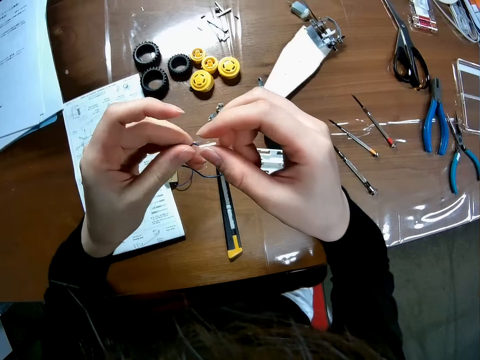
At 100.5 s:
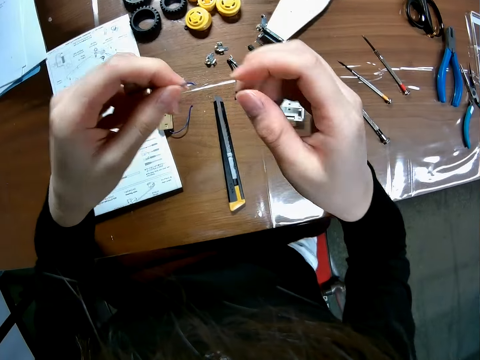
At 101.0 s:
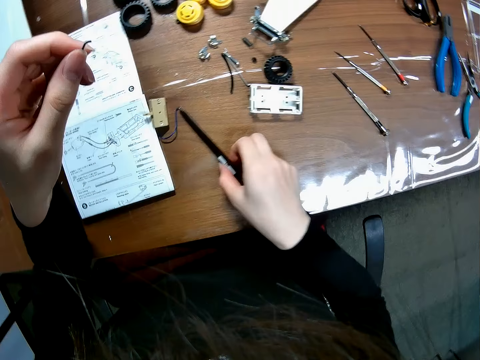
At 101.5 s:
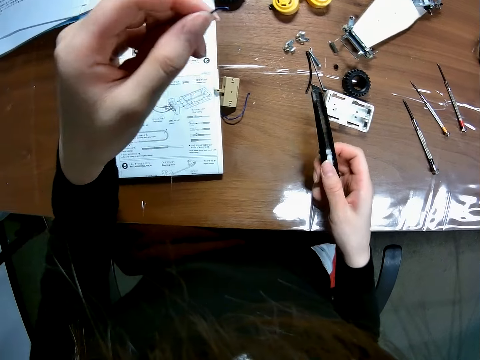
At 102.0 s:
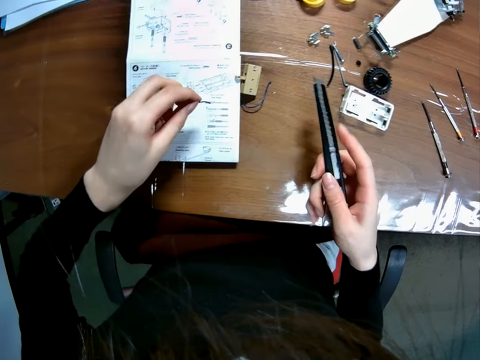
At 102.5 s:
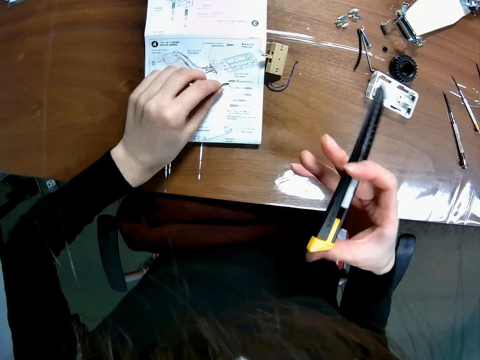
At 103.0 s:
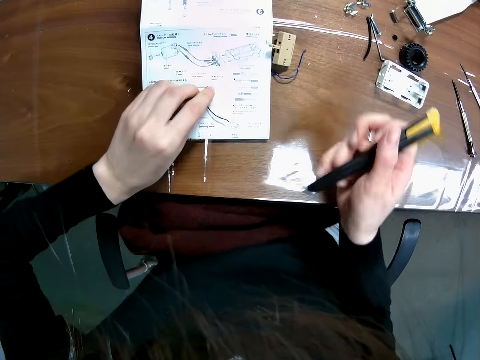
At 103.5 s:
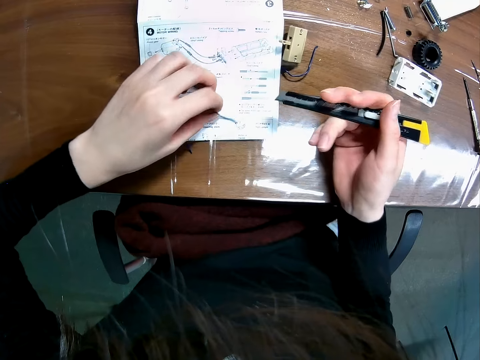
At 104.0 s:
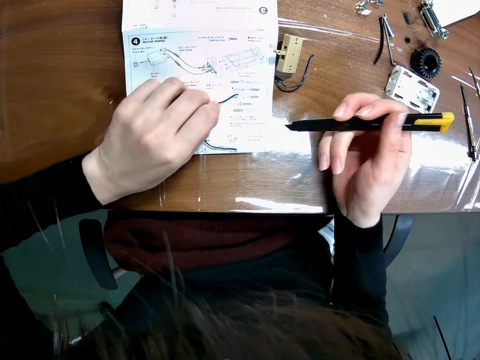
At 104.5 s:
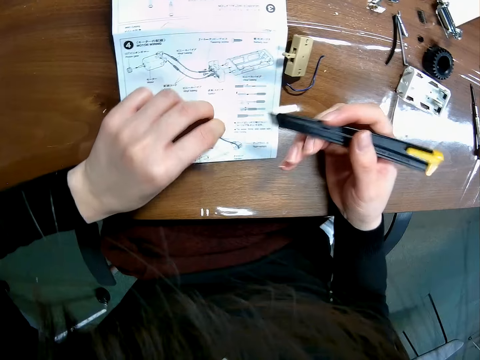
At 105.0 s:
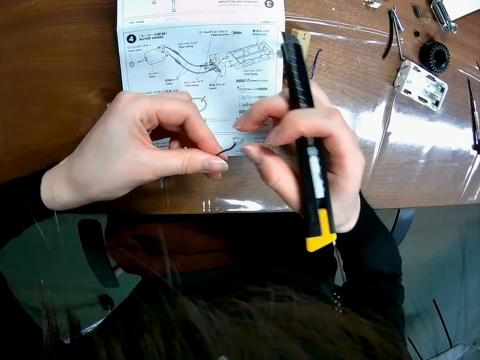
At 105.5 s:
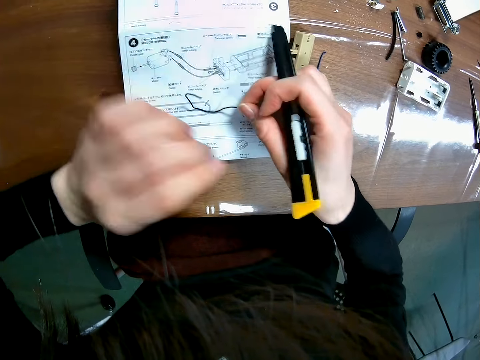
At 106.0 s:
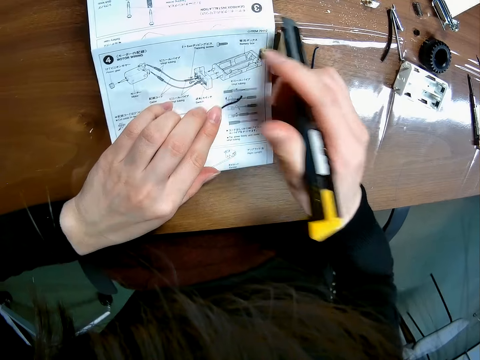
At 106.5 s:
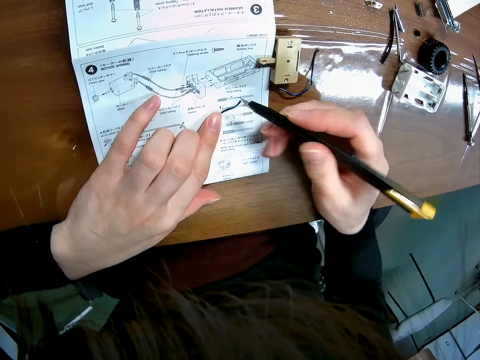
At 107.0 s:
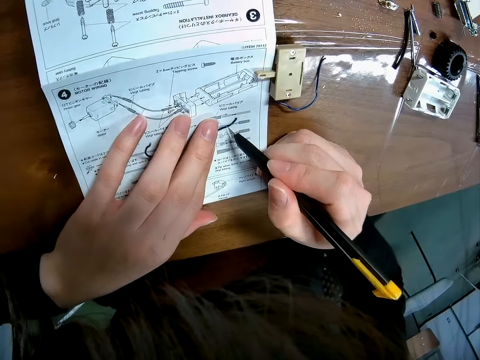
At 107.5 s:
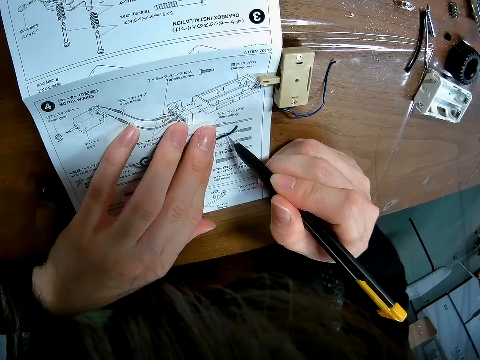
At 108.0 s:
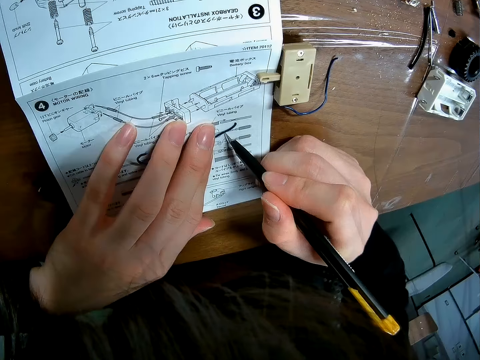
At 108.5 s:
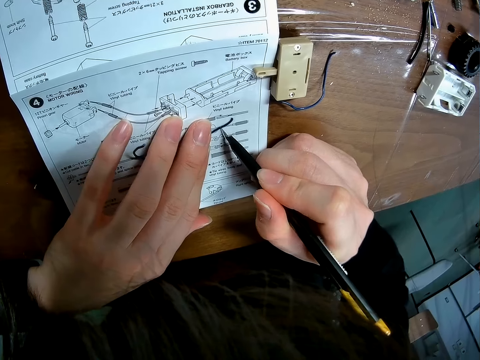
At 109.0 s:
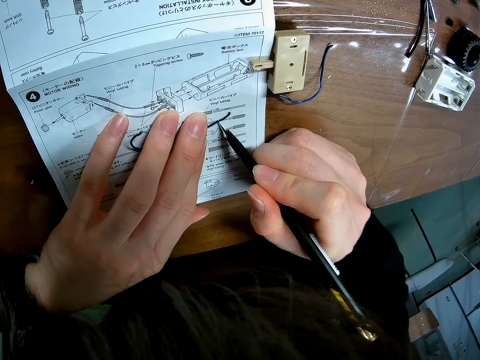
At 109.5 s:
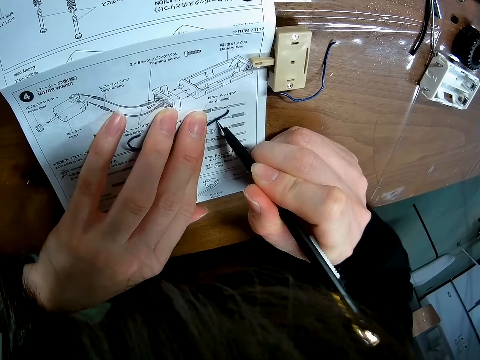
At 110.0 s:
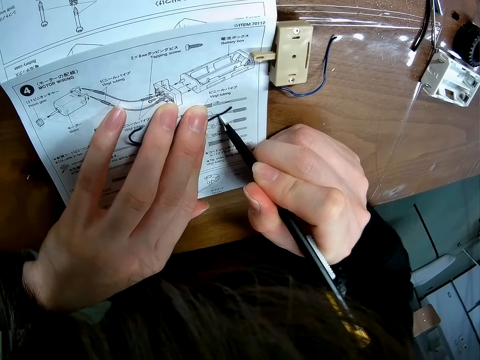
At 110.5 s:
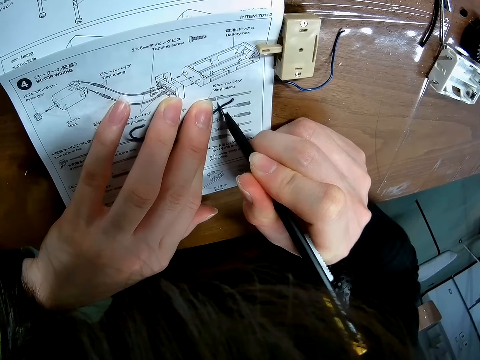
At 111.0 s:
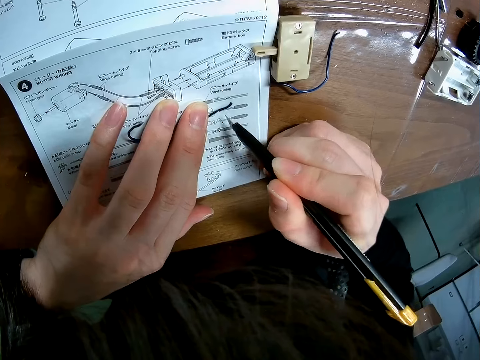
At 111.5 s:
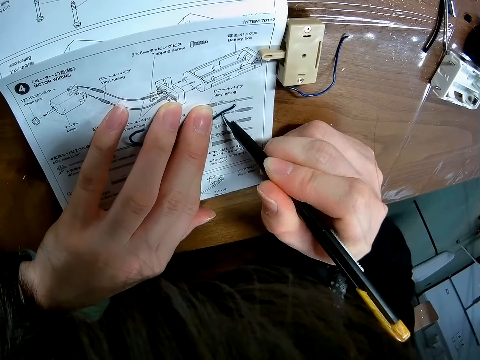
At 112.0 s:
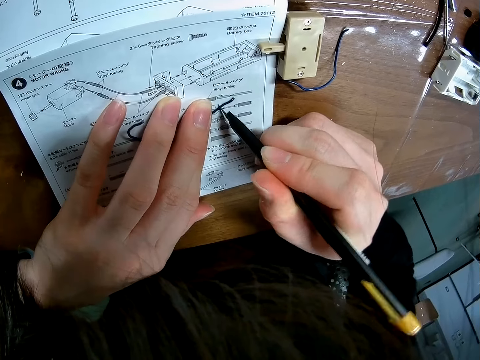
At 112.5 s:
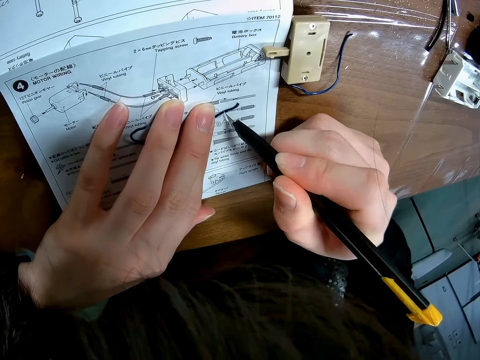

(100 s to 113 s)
The camera wearer picks up the black case blade or utility knife from the table. They place the wire on the instruction manual on a table. They adjust the utility knife. They pick up the wire, adjust the wire, and place the wire on the instruction manual on the table. They cut the wire with the blade.

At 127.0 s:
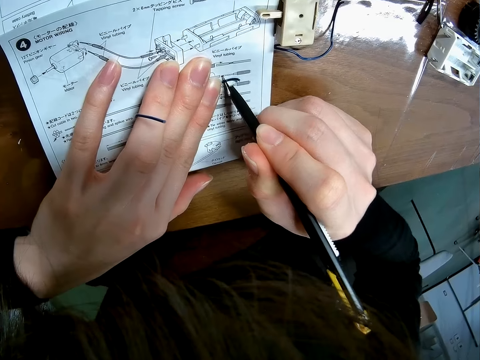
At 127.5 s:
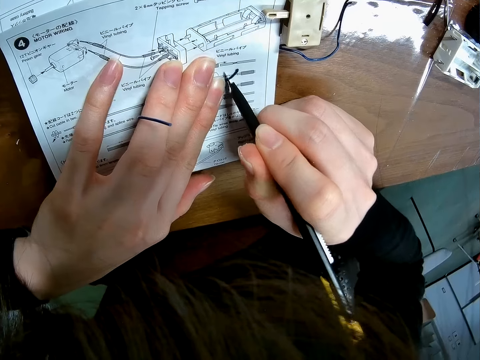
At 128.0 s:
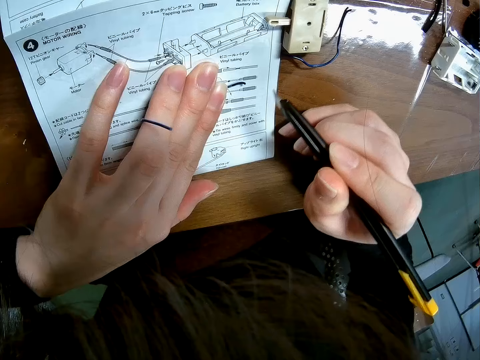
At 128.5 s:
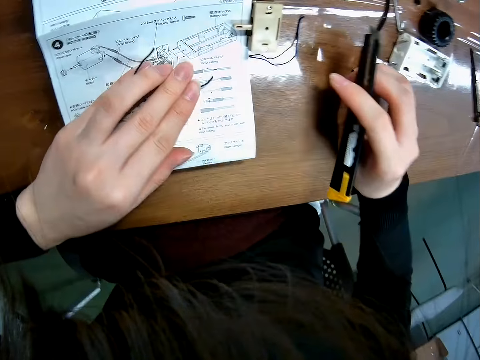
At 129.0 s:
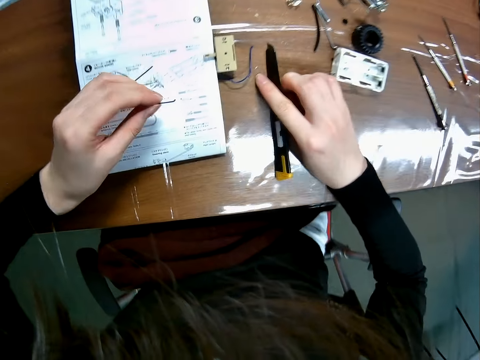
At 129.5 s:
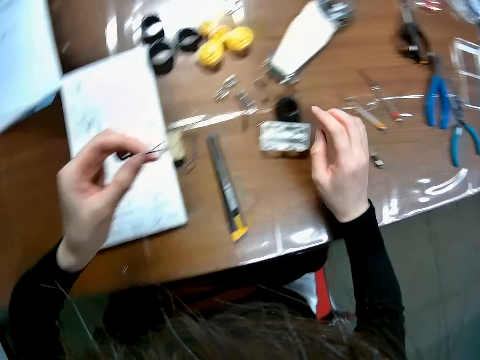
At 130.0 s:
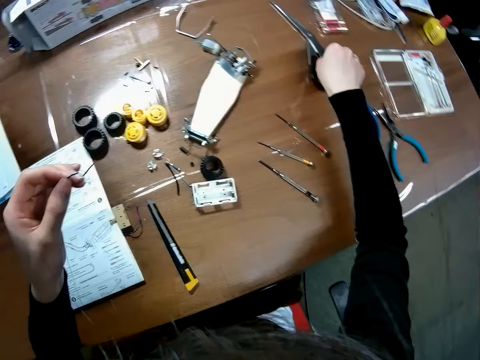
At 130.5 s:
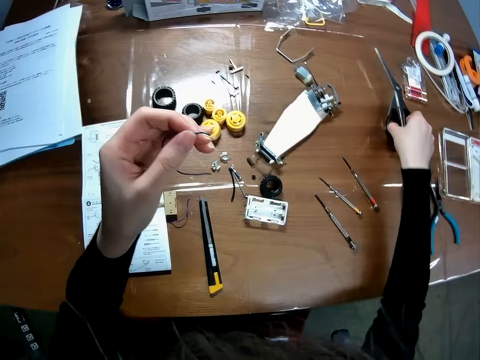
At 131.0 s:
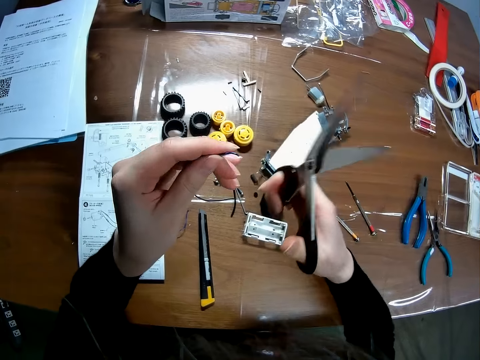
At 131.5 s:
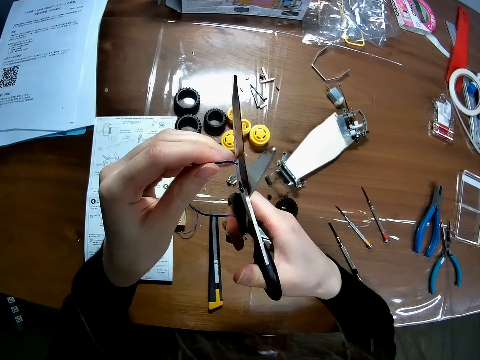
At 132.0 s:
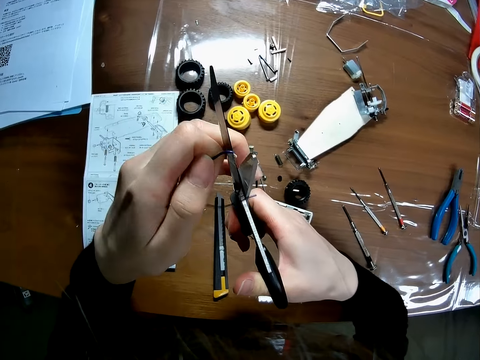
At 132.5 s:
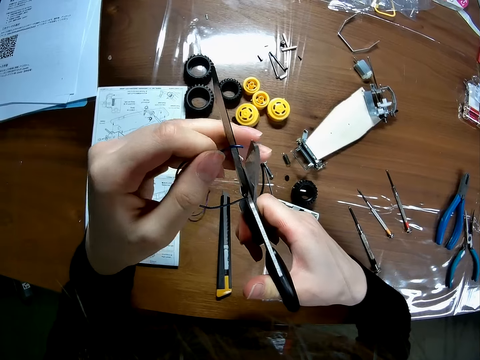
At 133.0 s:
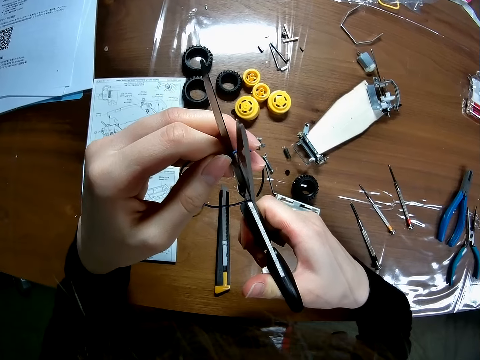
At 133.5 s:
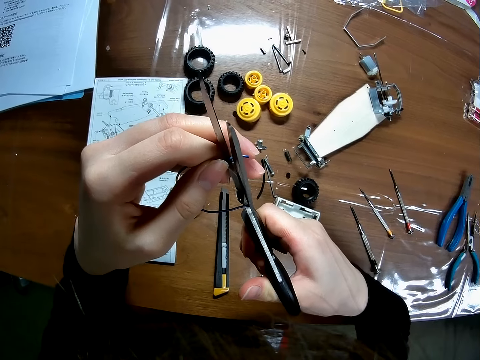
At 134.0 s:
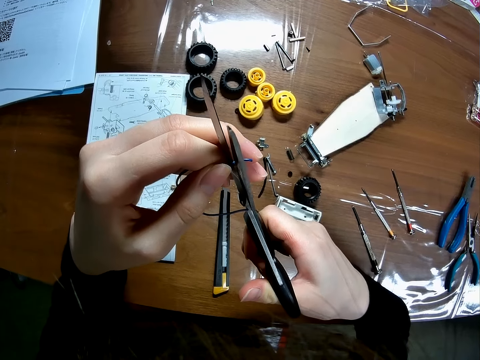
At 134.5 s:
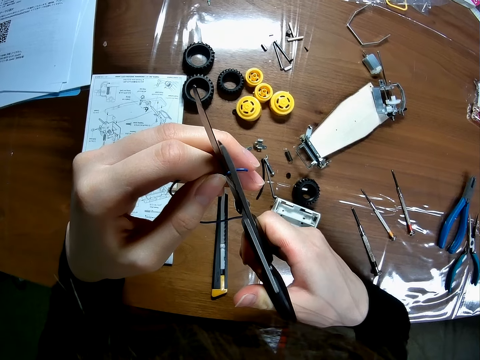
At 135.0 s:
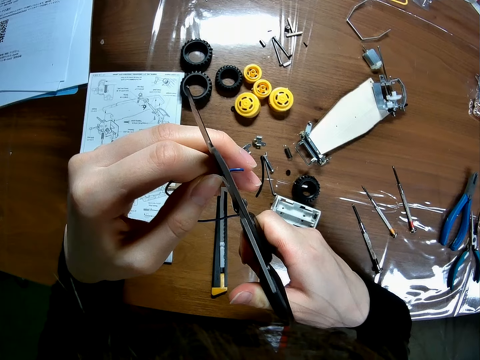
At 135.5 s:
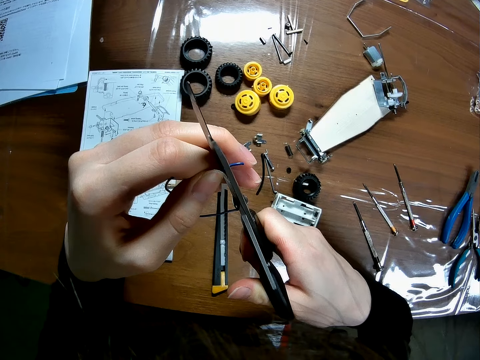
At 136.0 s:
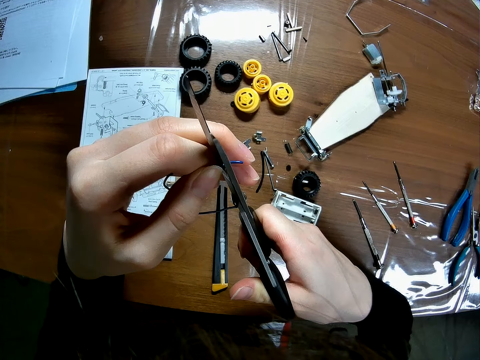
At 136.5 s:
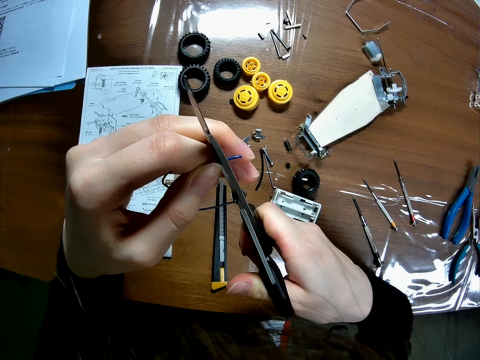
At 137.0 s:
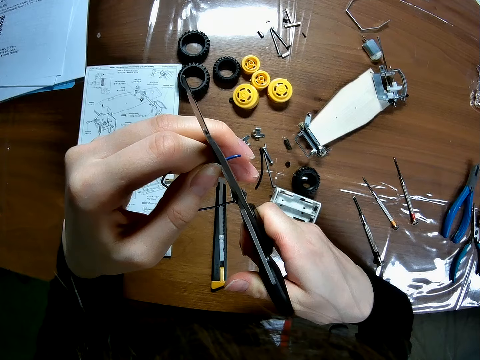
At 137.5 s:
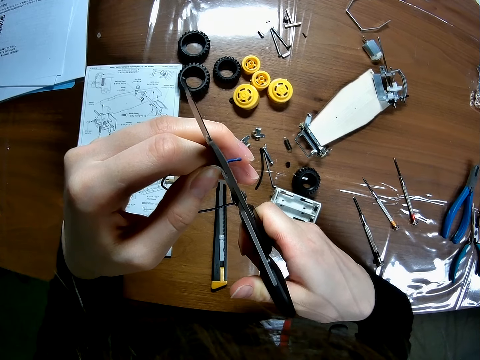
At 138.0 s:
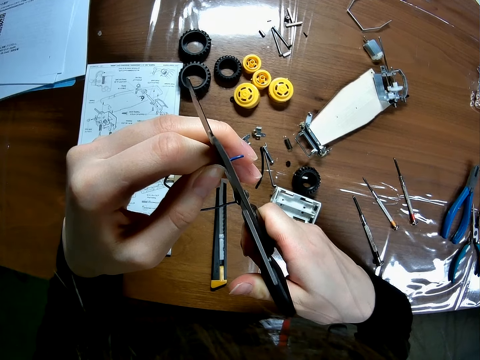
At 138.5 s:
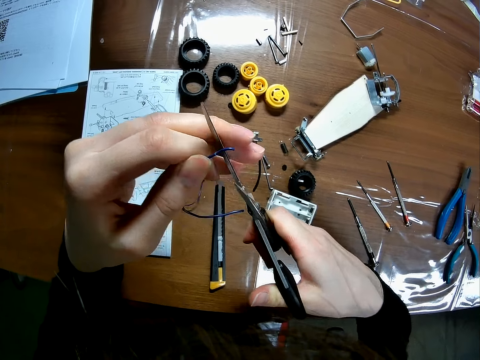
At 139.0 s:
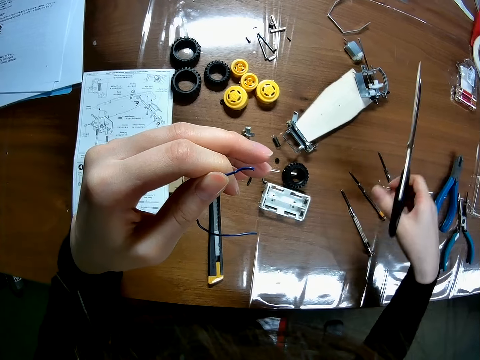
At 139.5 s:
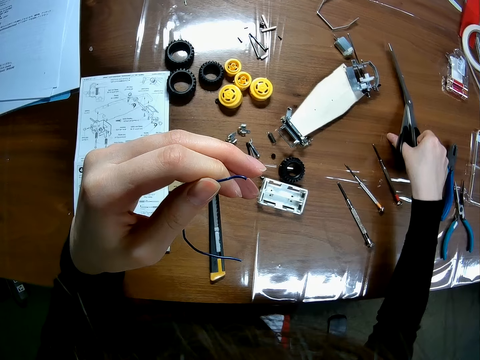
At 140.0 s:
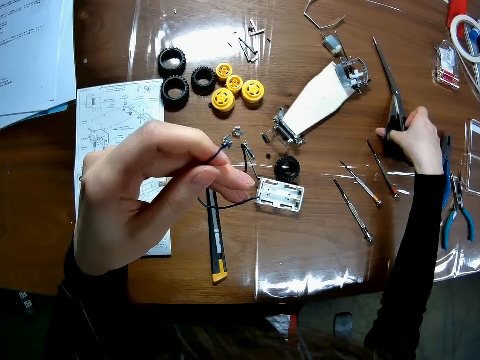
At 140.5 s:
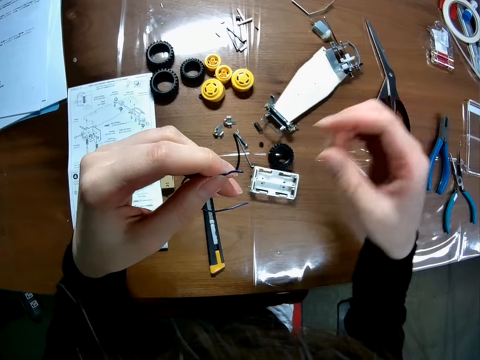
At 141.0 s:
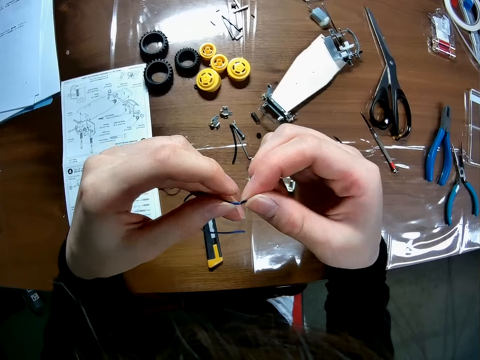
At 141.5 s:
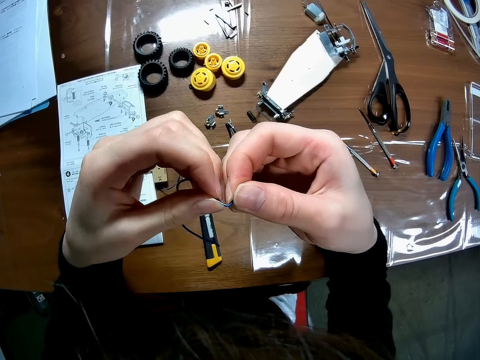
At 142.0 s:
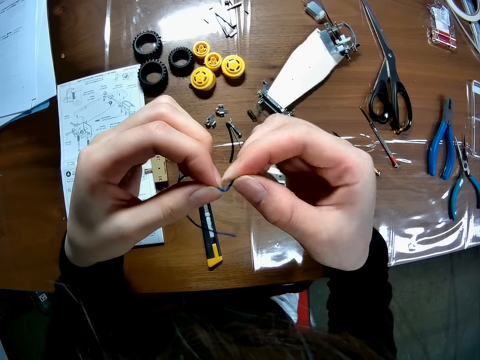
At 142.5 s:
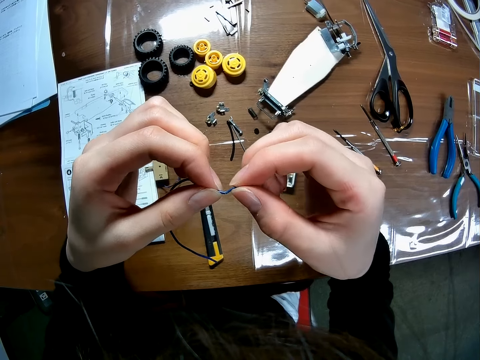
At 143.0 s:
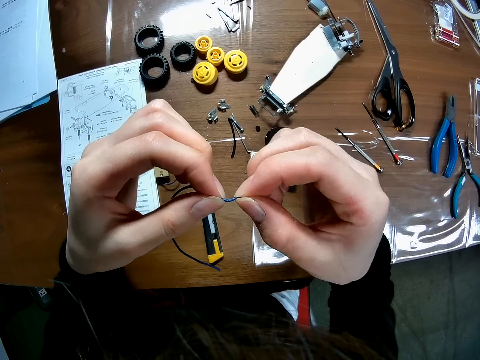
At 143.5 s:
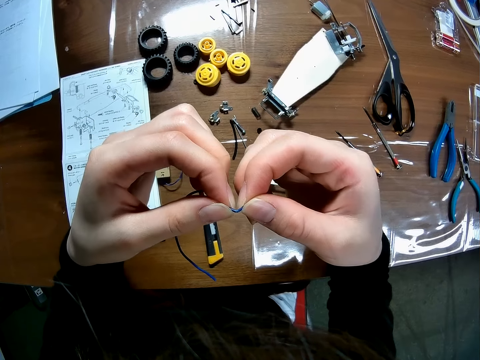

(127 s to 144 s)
The camera wearer drops the black case blade or utility knife on the table. He picks up the wire from the paper on the table. He picks up the scissors from the table. He adjusts the wire. He cuts the wire with the scissors. He drops the scissors on the table. He adjusts the wire. He twists the wire with his hands.
